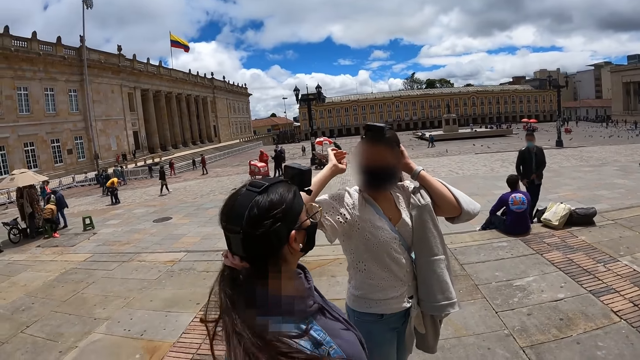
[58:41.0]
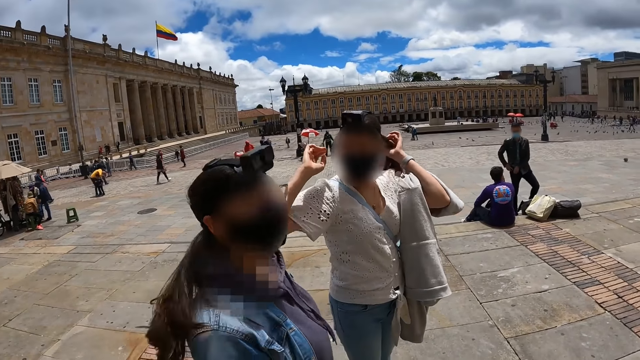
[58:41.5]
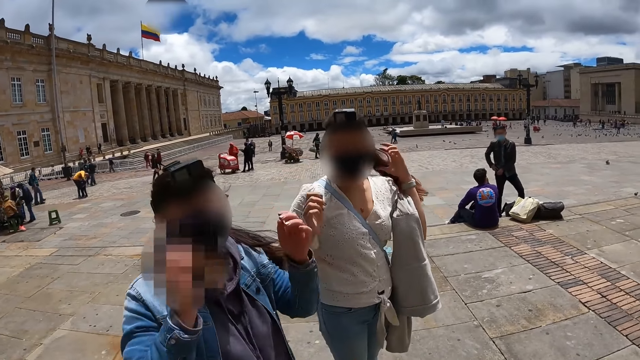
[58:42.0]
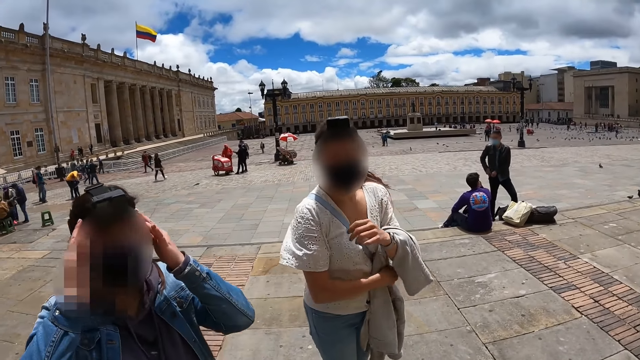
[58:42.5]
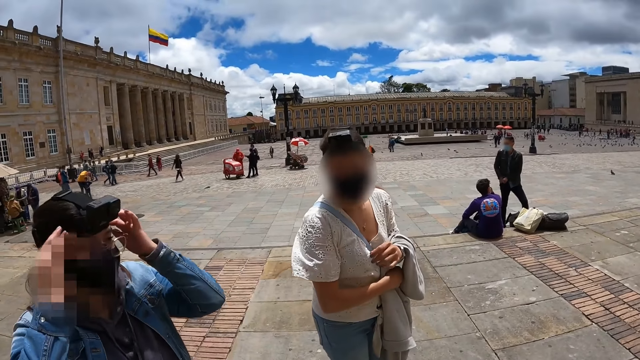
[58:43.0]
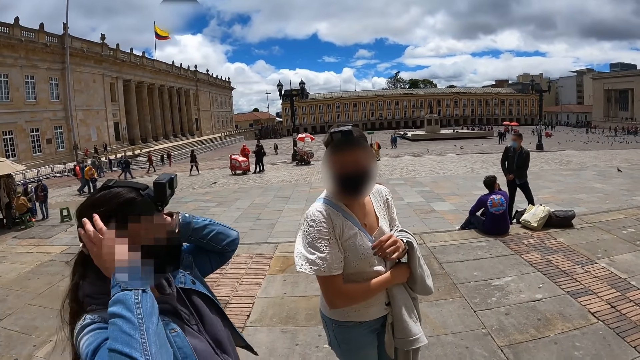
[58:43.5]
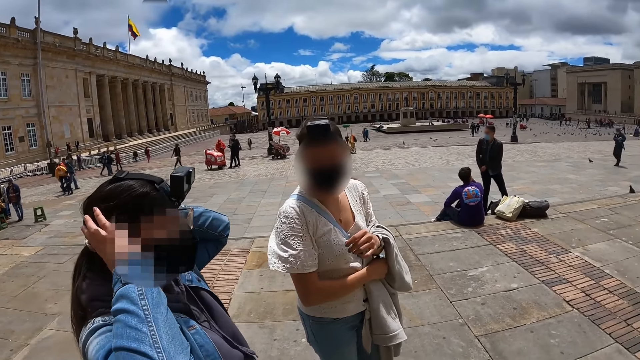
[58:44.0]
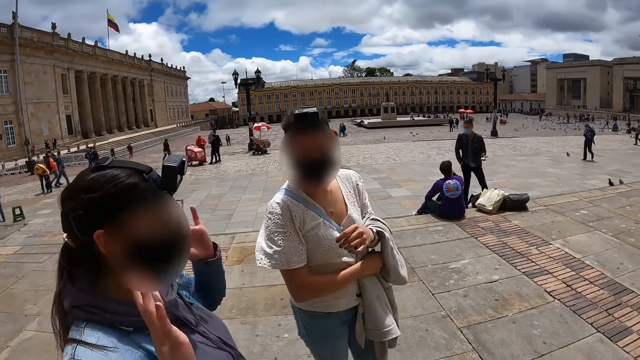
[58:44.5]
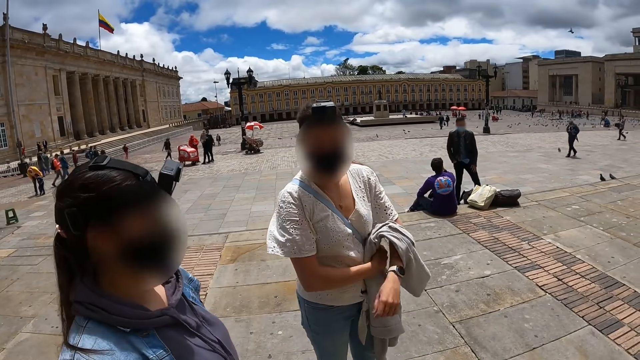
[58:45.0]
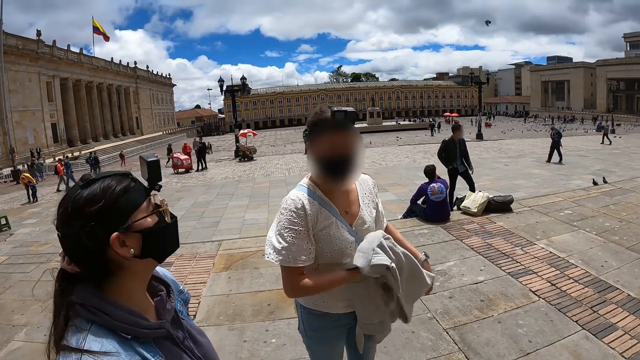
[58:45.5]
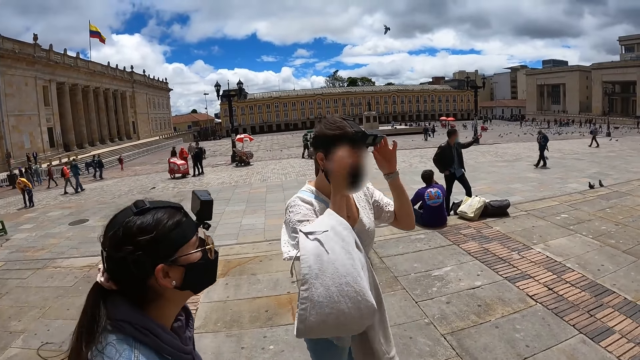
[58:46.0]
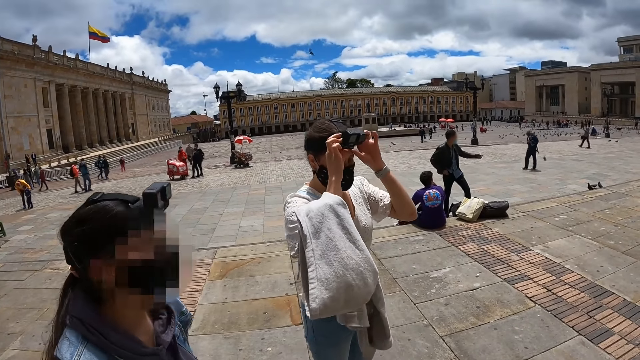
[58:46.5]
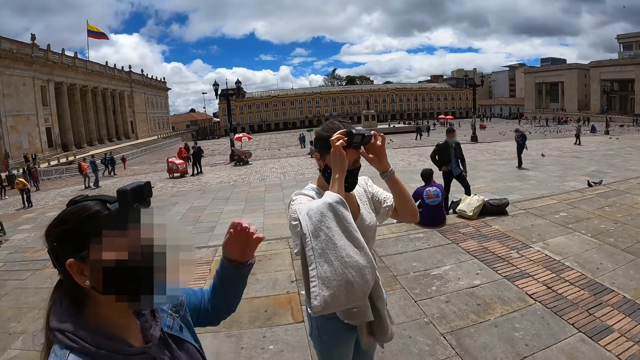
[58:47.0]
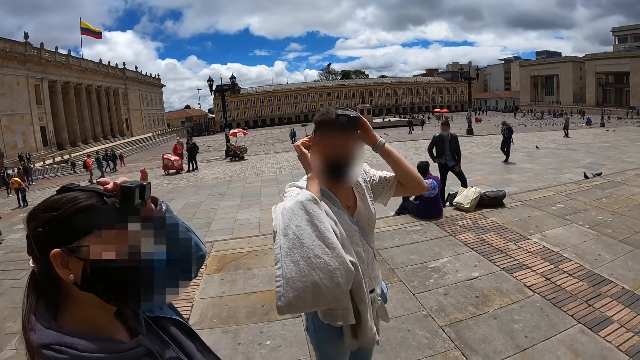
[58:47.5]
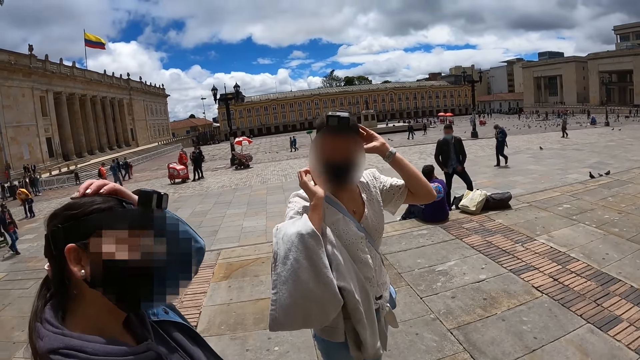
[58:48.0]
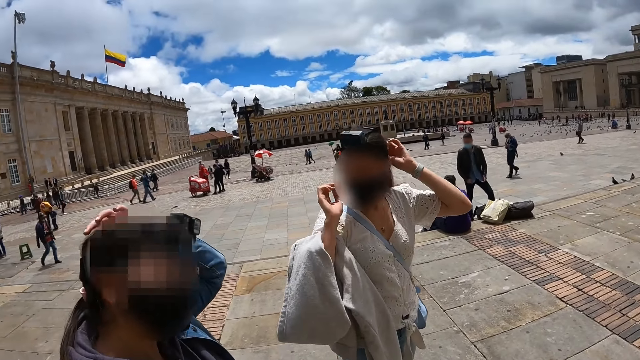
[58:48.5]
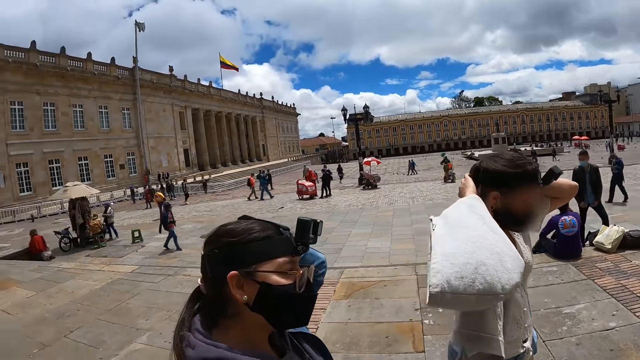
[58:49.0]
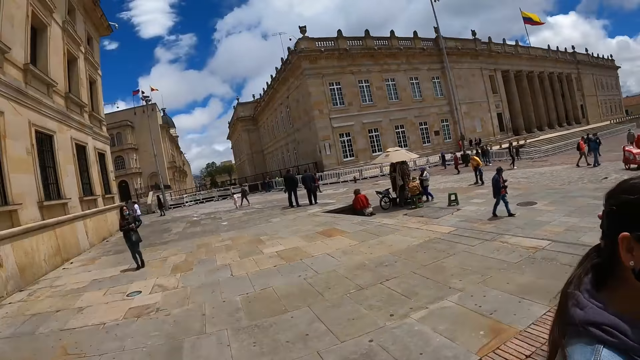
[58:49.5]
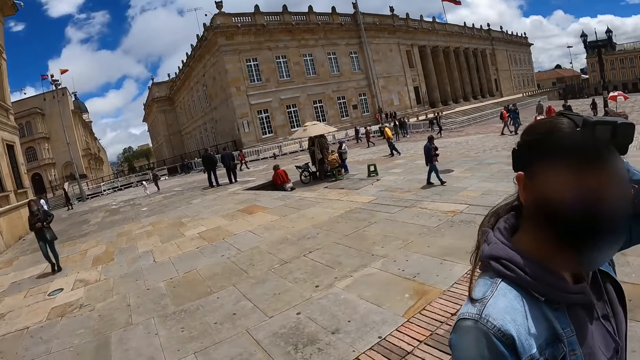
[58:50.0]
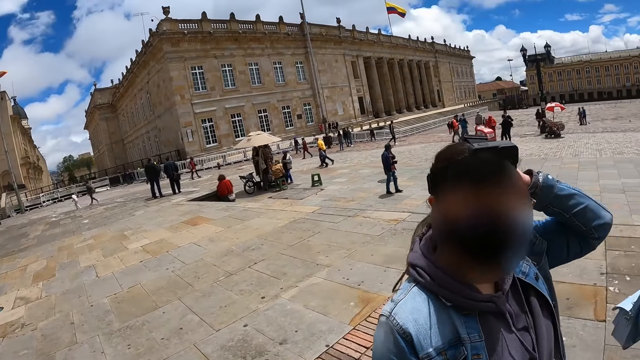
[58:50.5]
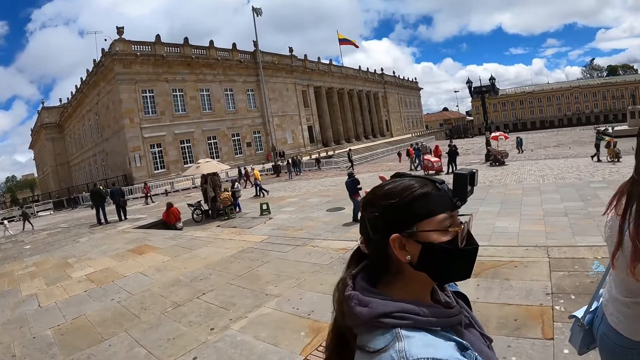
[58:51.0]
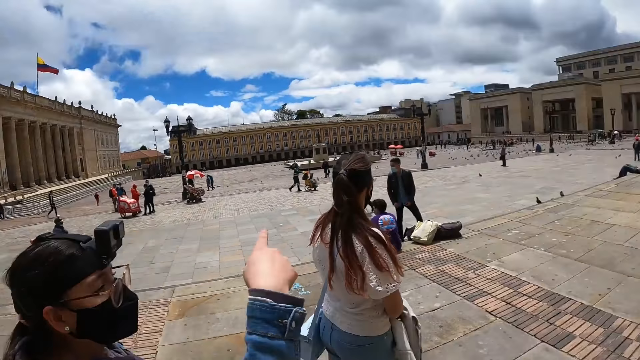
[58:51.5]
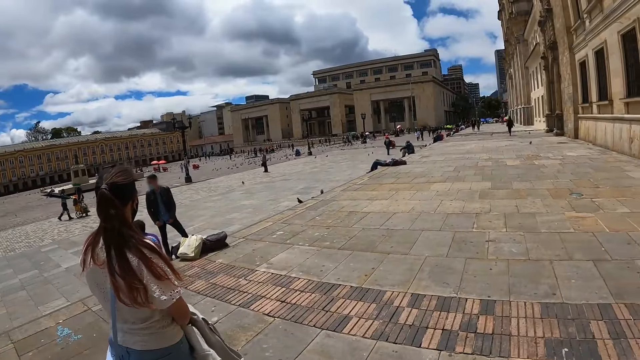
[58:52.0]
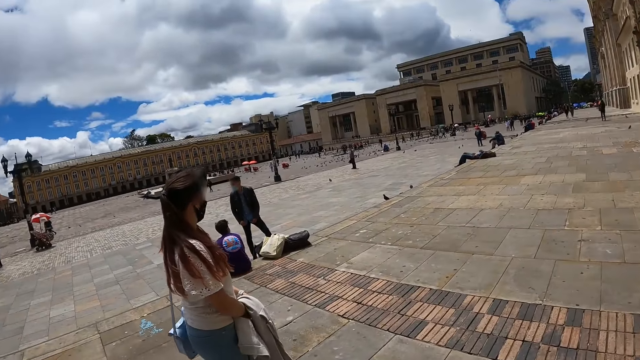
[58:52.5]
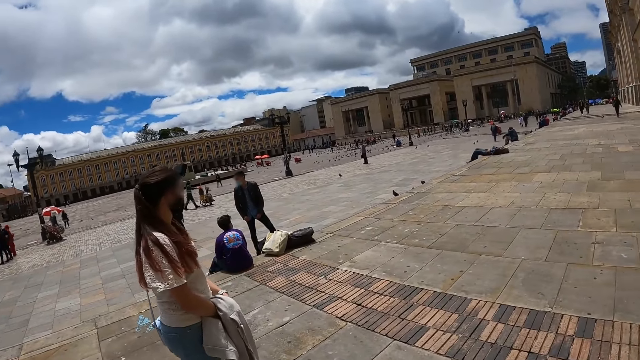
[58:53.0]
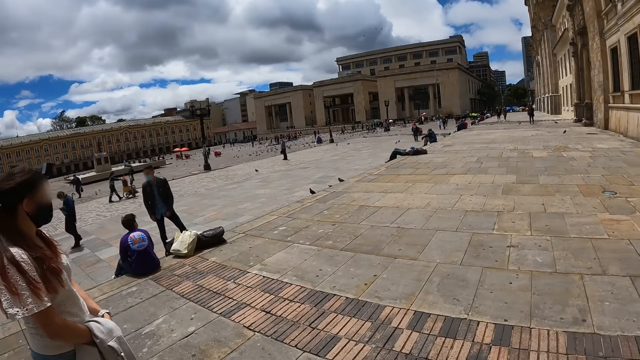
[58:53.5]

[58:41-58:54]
A person moves the hand on the hair. Another person moves the hand on the camera on the head. A woman converses with the camera wearer. The first person moves the cloth on the hand. The camera wearer looks around.

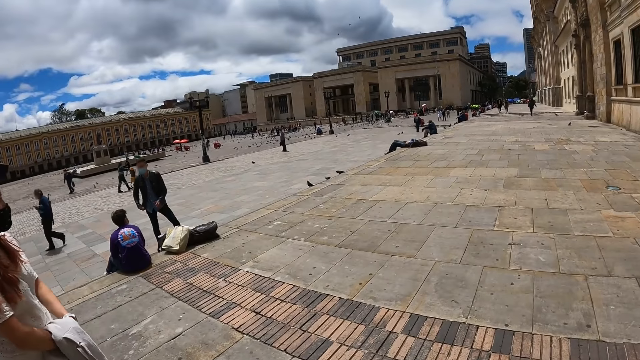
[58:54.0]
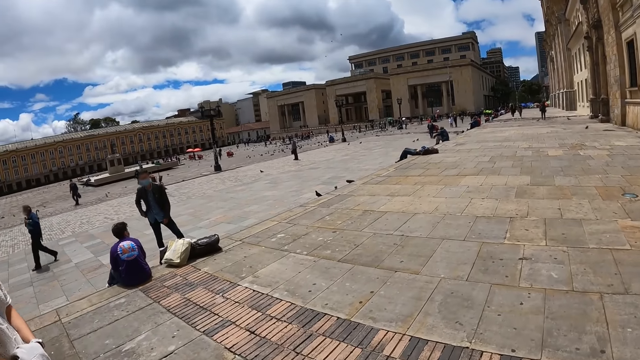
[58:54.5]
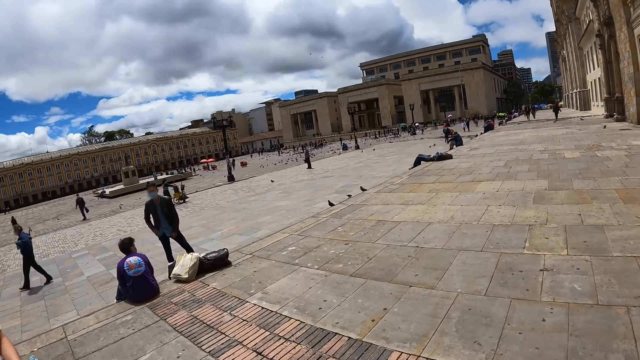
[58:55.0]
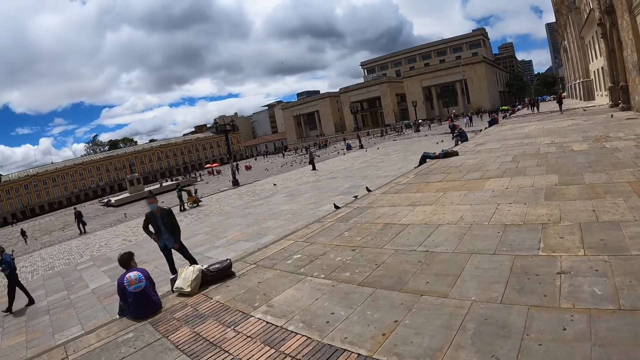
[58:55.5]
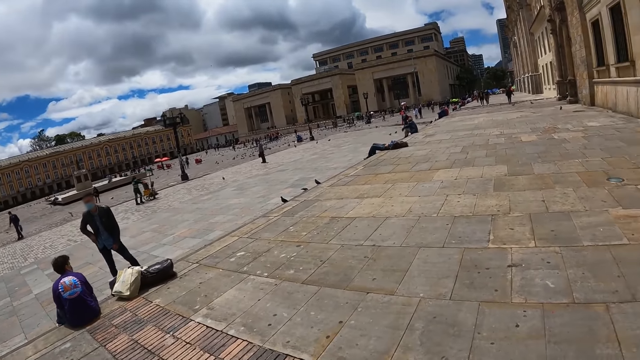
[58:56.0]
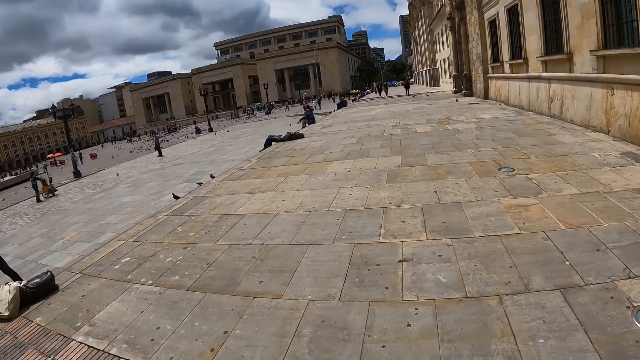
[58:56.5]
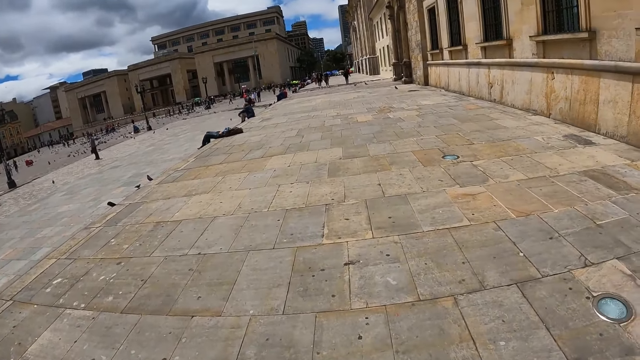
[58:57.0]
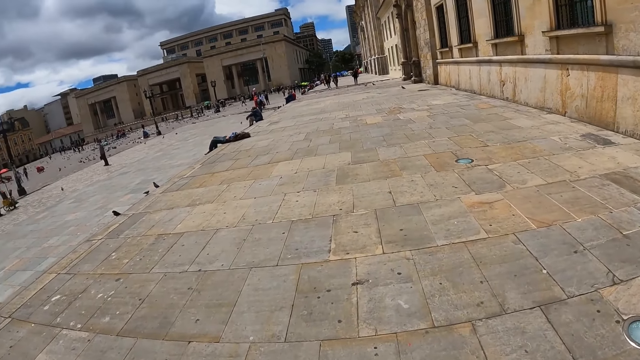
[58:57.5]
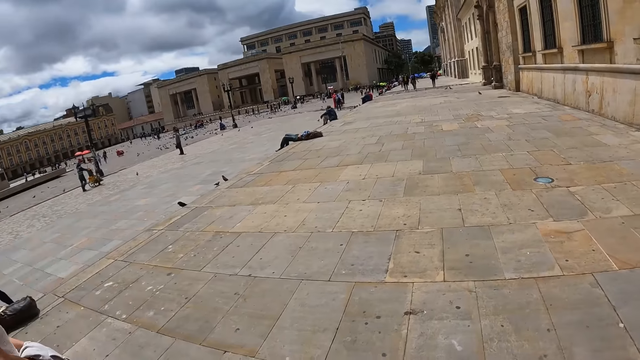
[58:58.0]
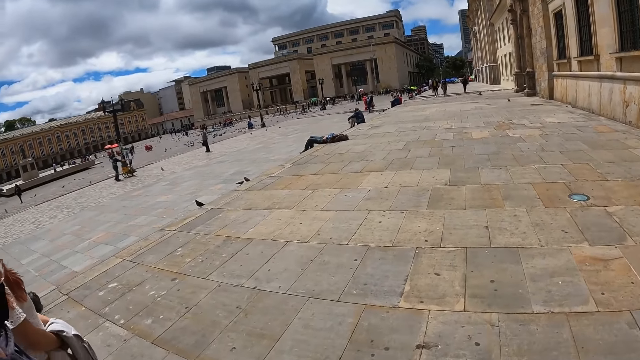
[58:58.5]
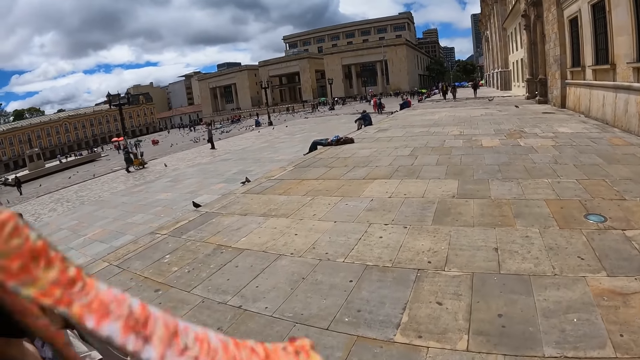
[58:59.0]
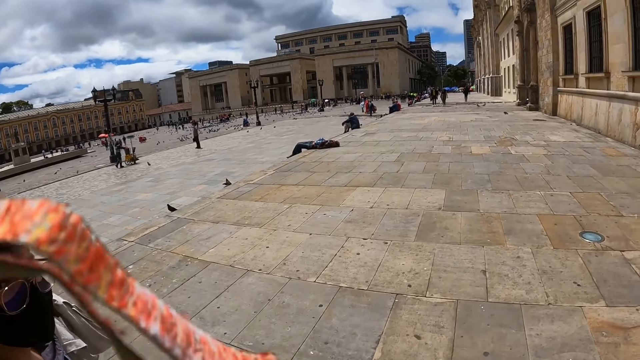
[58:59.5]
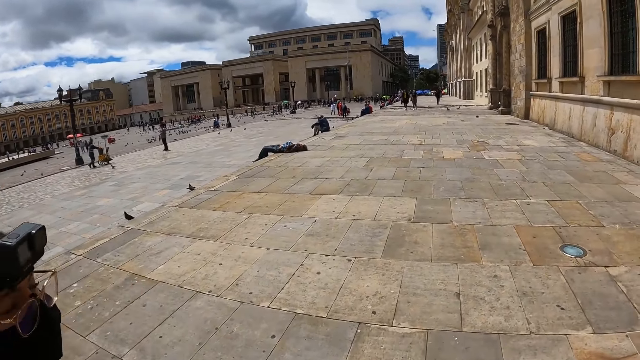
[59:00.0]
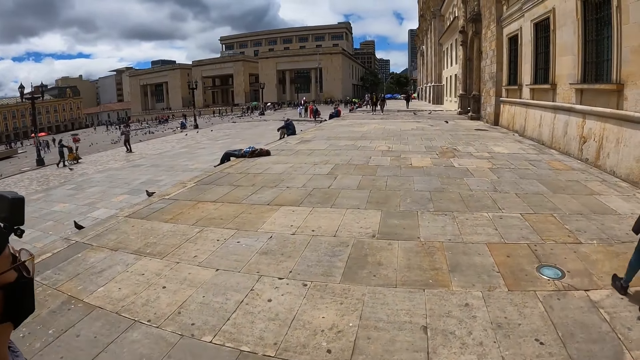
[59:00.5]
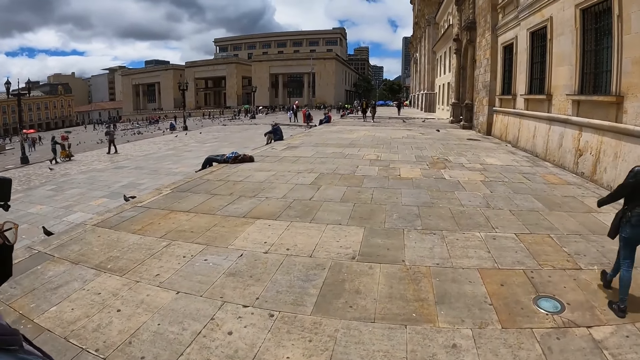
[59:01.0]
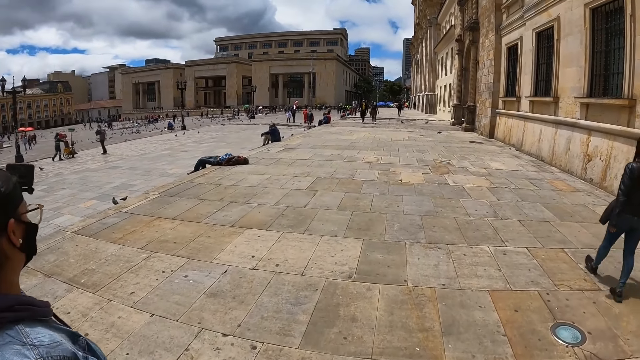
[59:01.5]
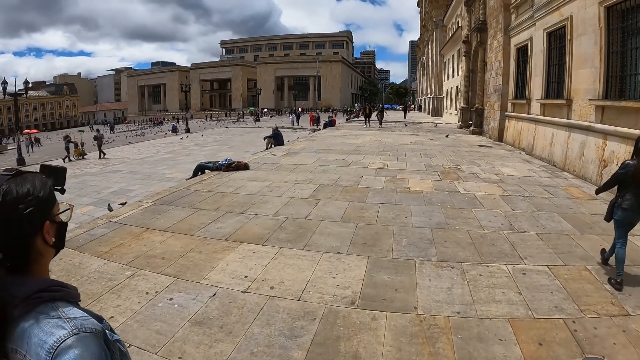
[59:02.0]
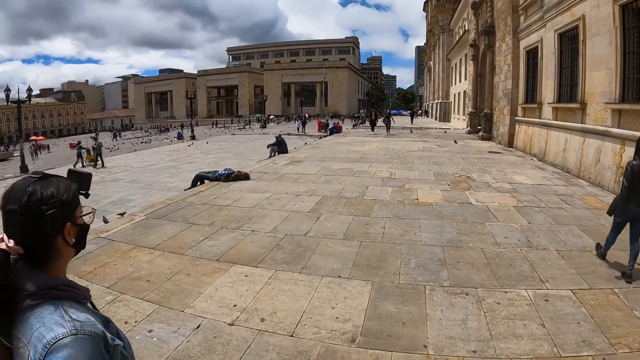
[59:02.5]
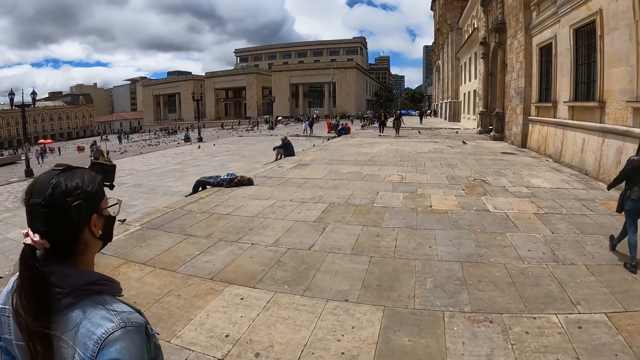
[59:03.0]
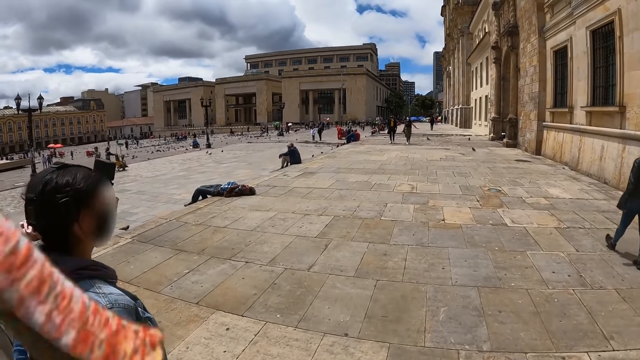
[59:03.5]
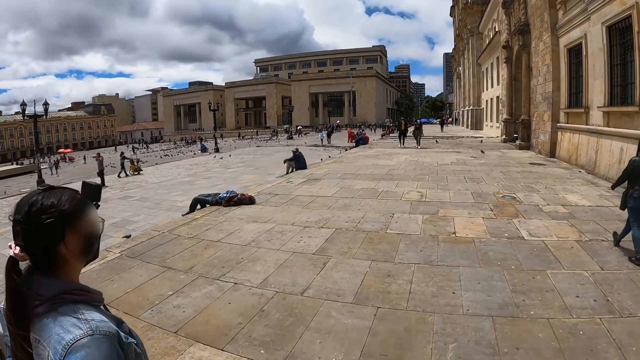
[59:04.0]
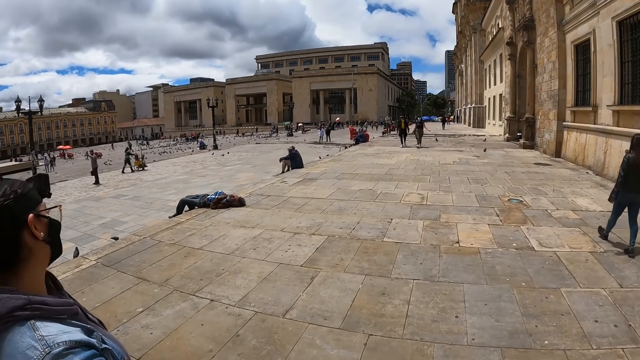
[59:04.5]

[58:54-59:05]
The camera wearer walks outside.
